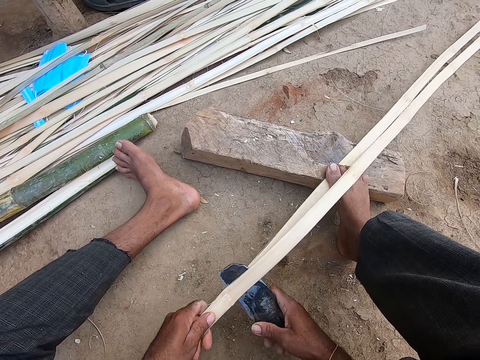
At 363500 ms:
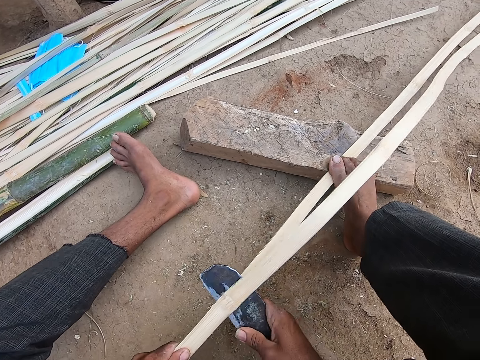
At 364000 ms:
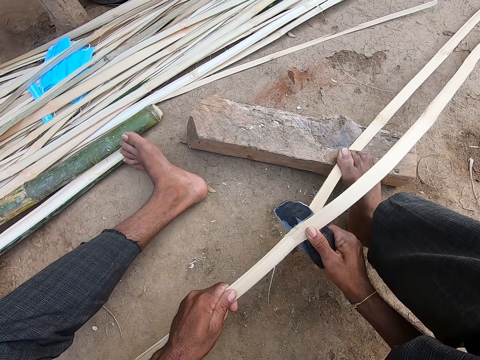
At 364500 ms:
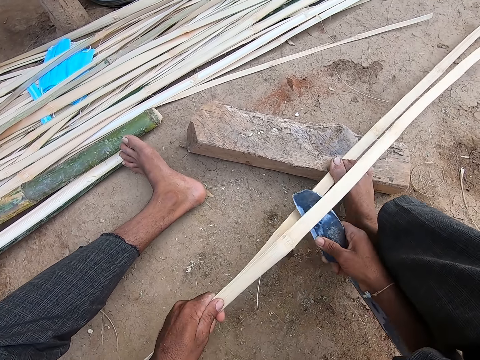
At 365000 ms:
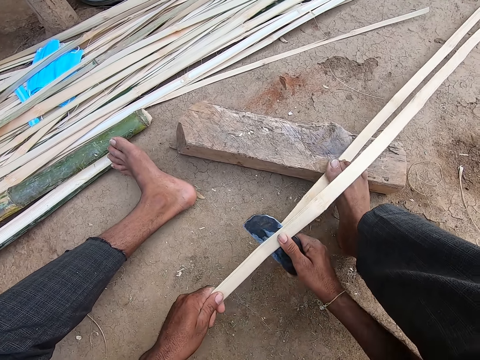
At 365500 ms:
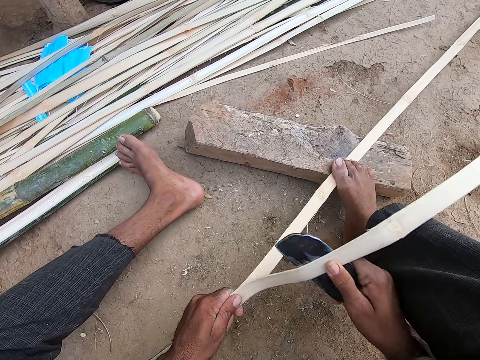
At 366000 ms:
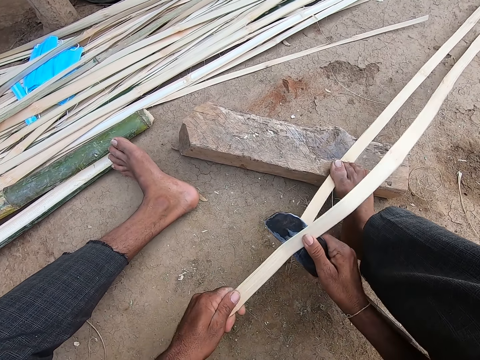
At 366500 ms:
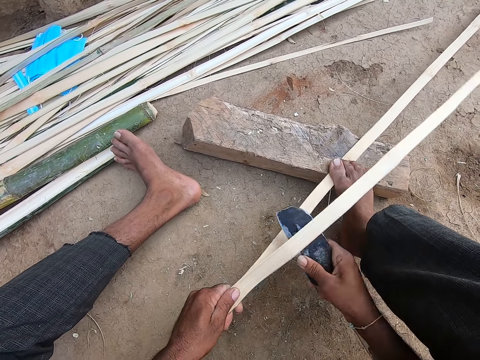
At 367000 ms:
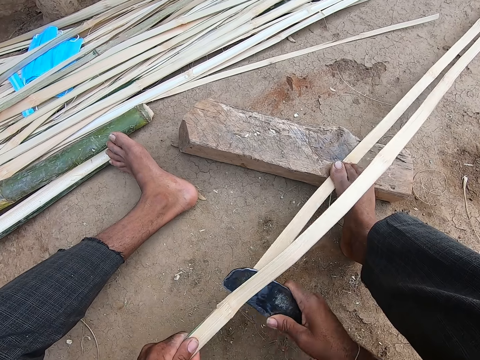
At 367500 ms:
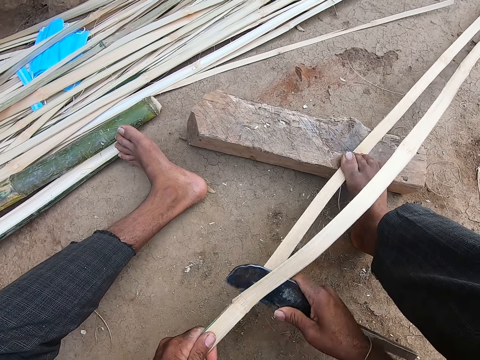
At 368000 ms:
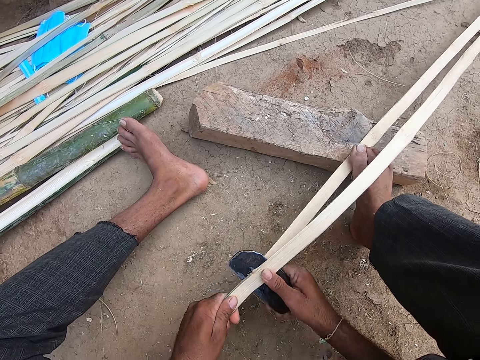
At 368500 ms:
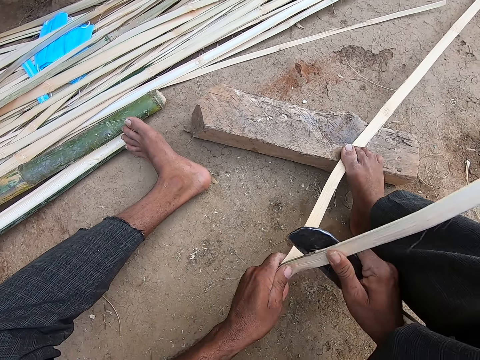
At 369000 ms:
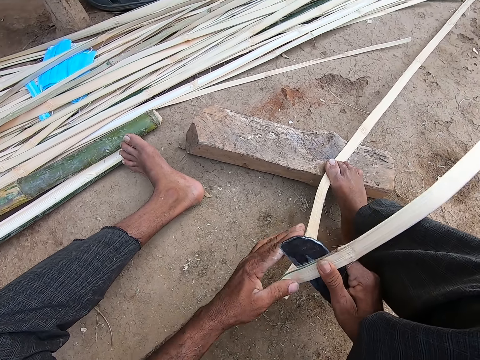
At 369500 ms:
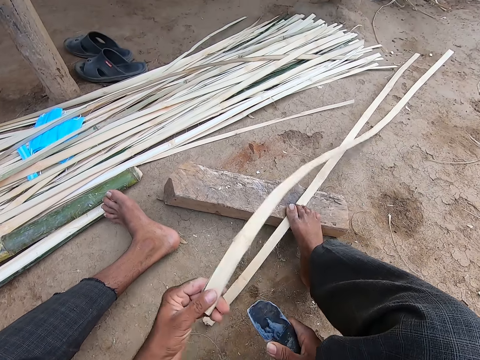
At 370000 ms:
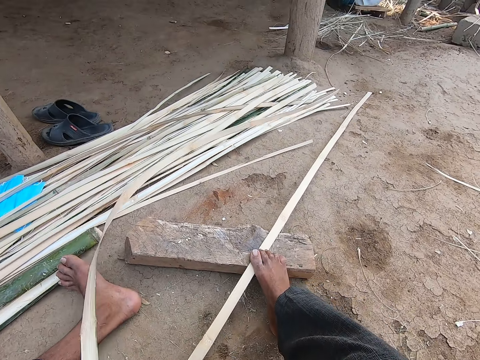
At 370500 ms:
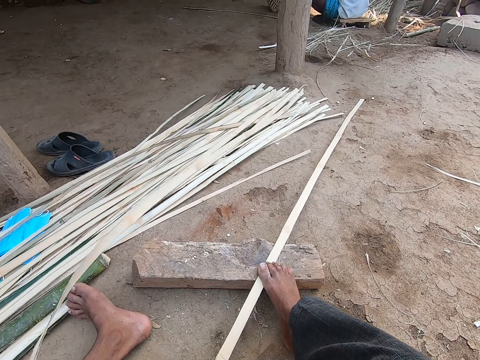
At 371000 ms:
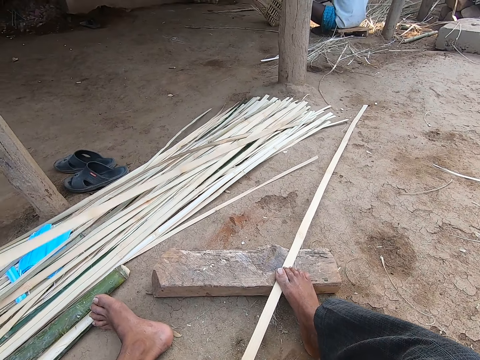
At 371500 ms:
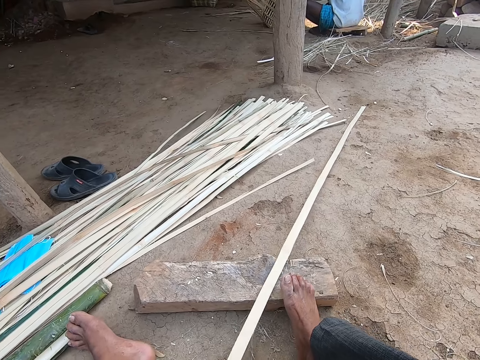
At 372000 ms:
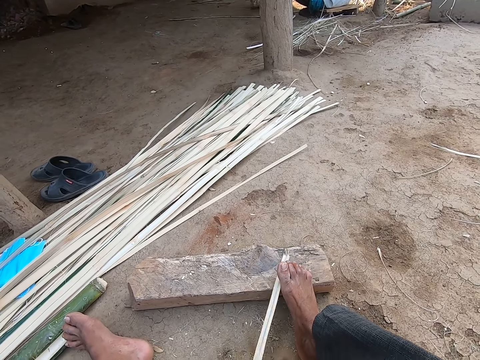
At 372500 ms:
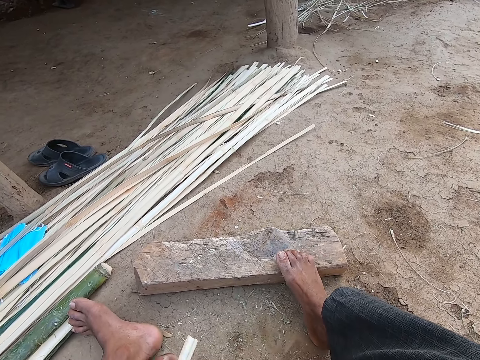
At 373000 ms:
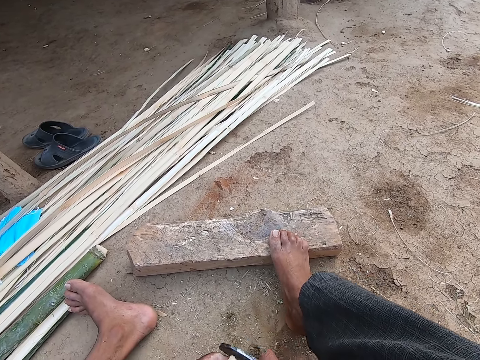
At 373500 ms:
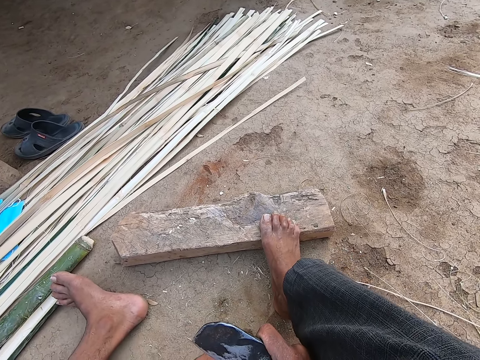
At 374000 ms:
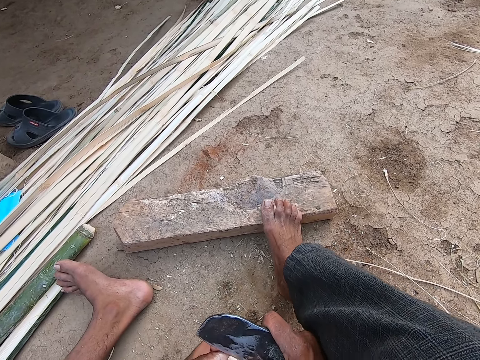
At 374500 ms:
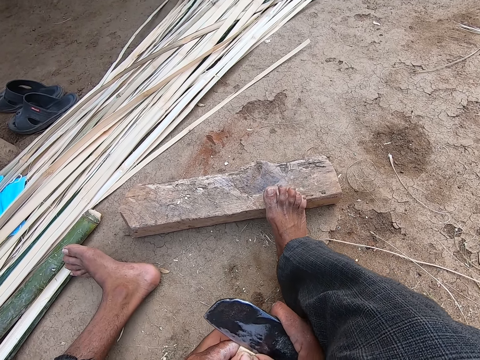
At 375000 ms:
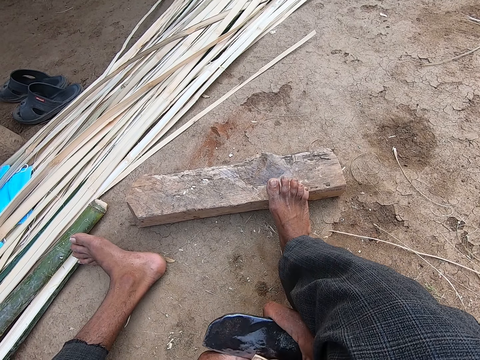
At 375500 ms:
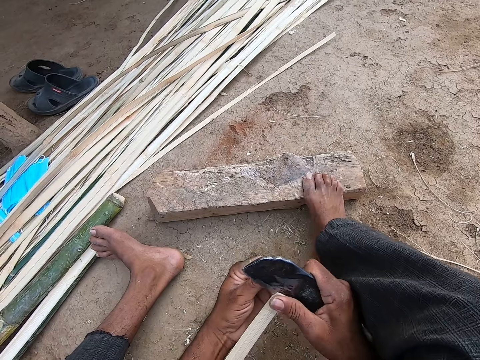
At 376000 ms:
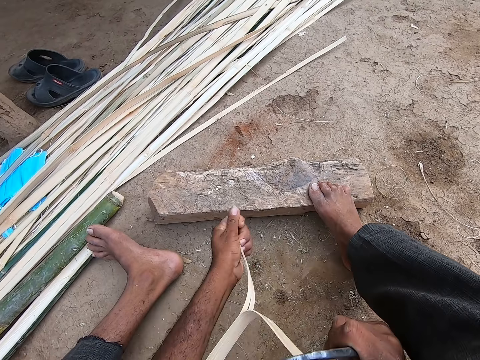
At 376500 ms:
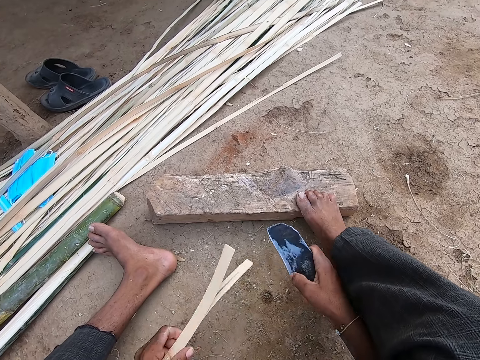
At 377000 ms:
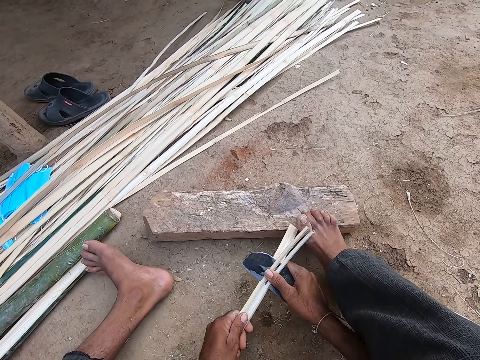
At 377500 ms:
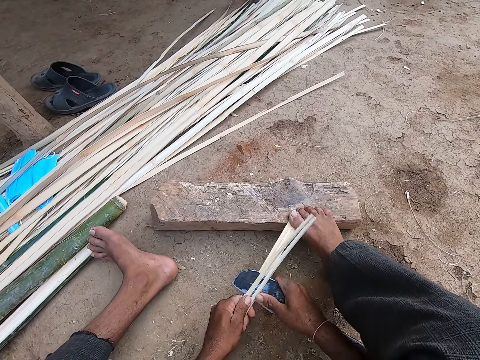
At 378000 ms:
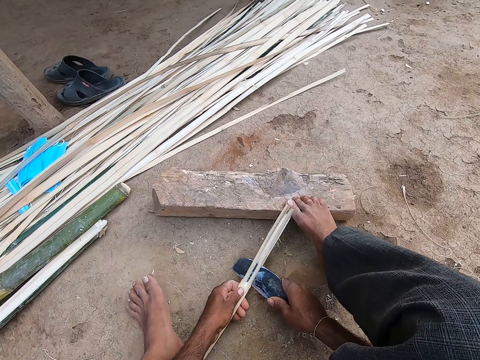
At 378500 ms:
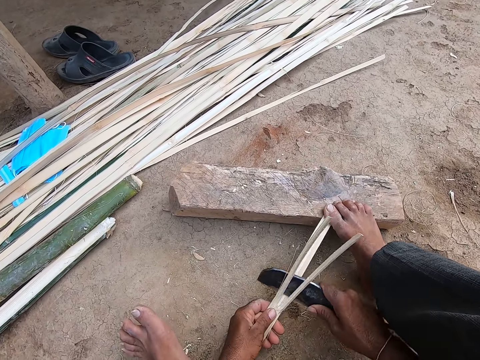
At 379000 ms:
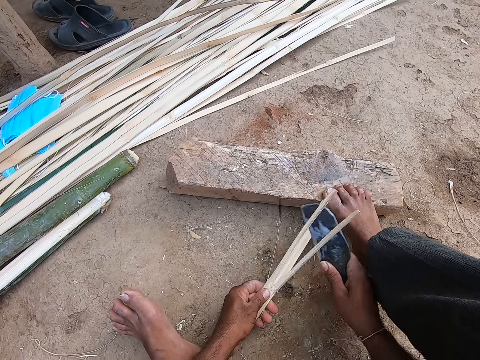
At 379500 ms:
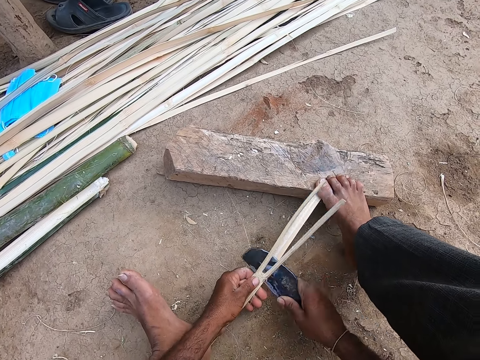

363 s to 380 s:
The camera wearer cuts the bamboo with a big knife. He cuts the bamboo with the big knife again. He moves the bamboo strip on the floor with his left hand. He drops the bamboo strip on the pile of bamboo strips with his left hand. He picks the bamboo strip from the log of wood on the floor with his left hand. He splits the bamboo strip with the knife in his right hand. He cuts the bamboo with the big knife. He holds the bamboo strip against the log of wood with his right leg.

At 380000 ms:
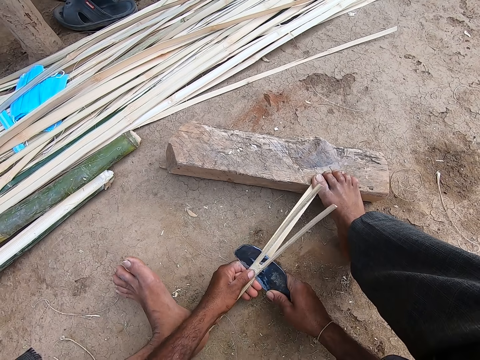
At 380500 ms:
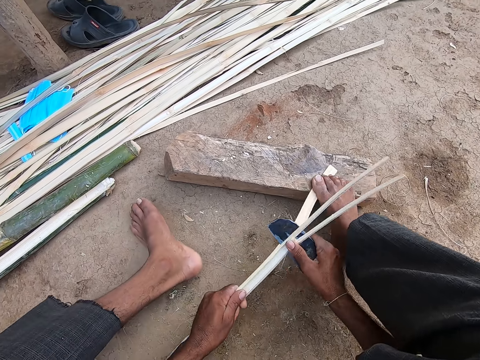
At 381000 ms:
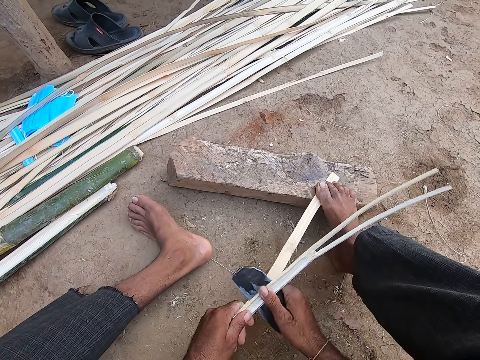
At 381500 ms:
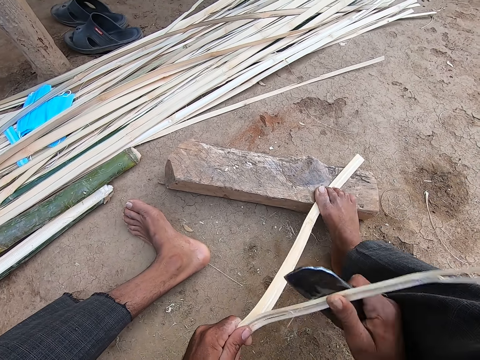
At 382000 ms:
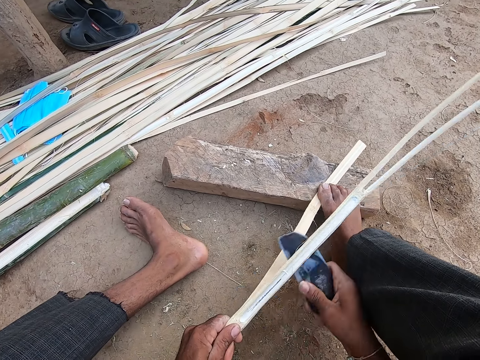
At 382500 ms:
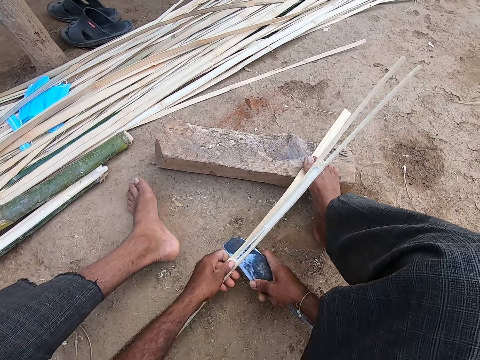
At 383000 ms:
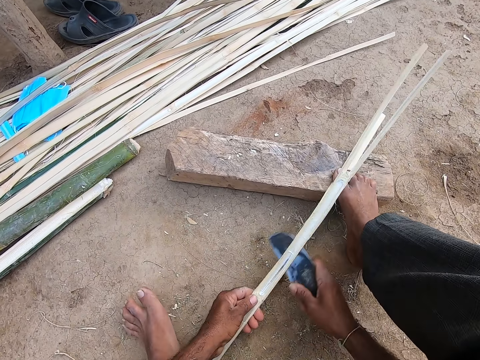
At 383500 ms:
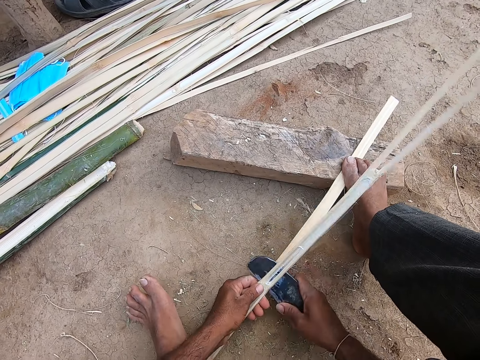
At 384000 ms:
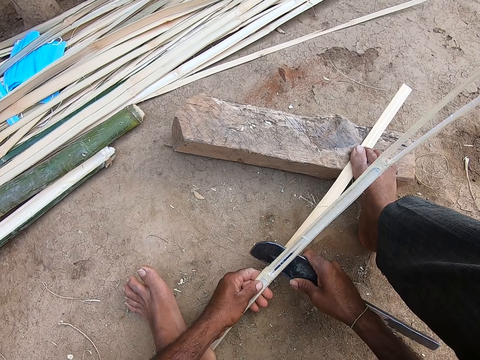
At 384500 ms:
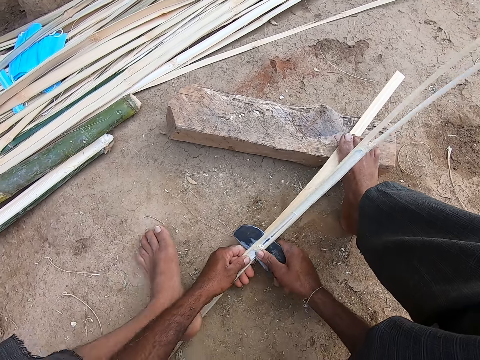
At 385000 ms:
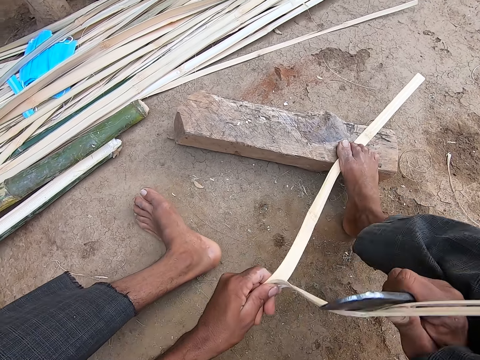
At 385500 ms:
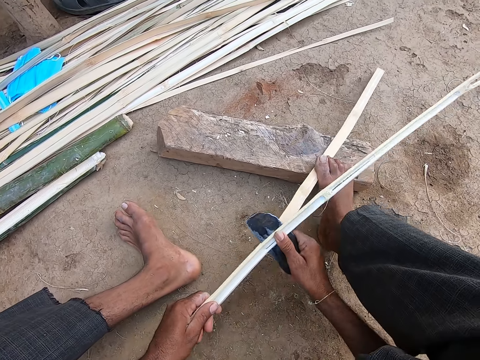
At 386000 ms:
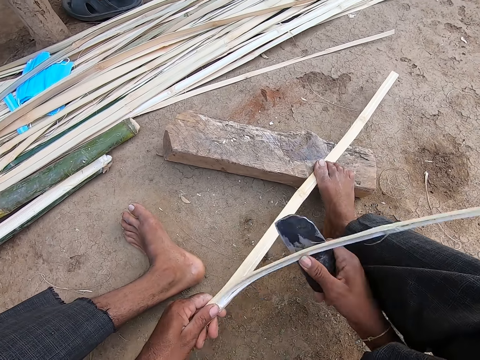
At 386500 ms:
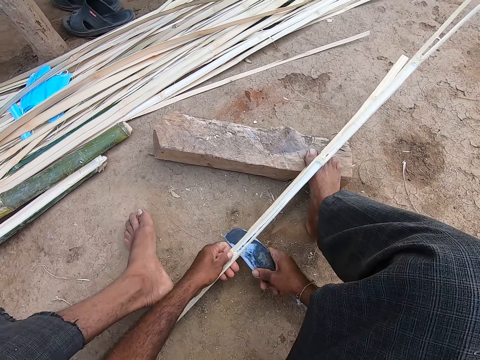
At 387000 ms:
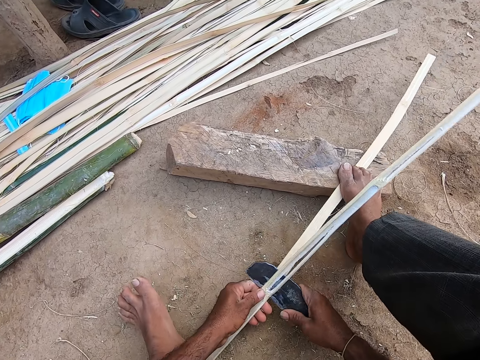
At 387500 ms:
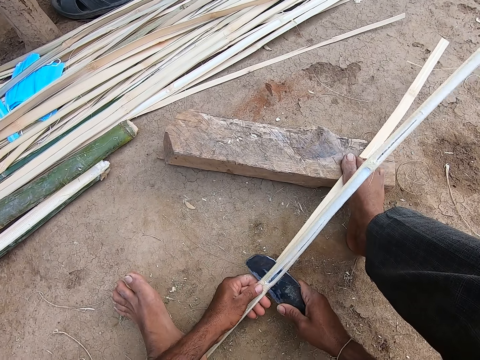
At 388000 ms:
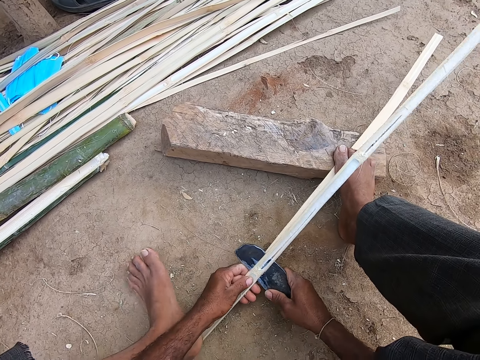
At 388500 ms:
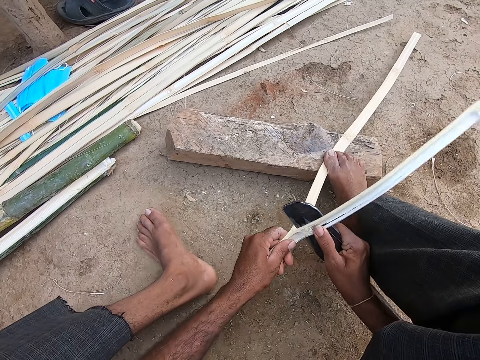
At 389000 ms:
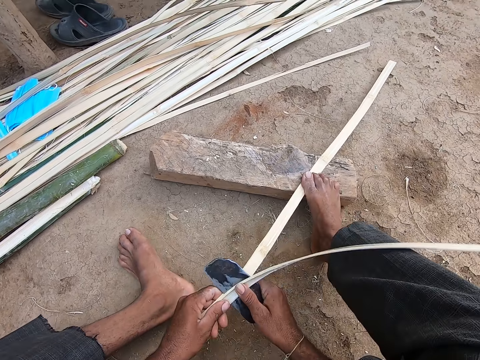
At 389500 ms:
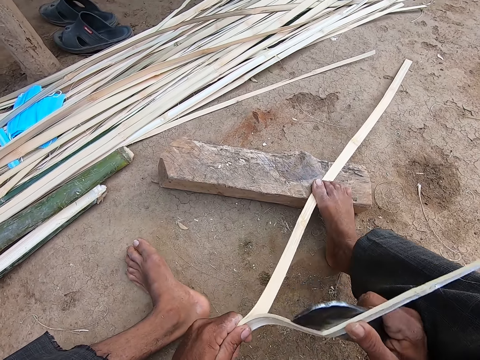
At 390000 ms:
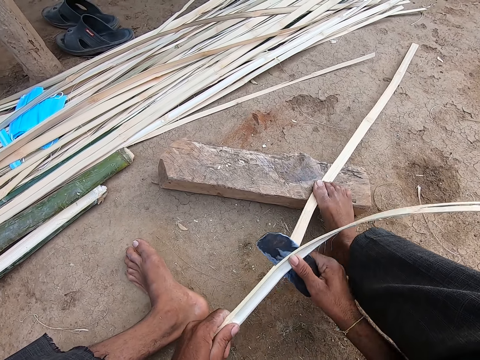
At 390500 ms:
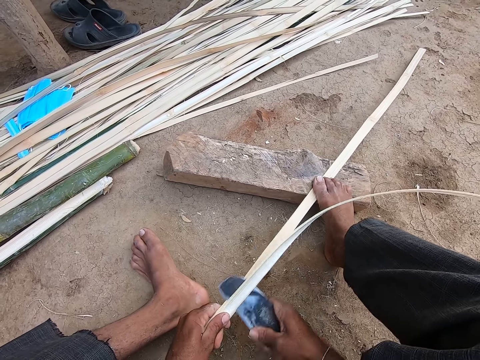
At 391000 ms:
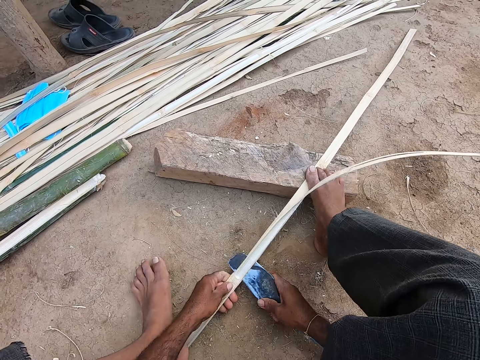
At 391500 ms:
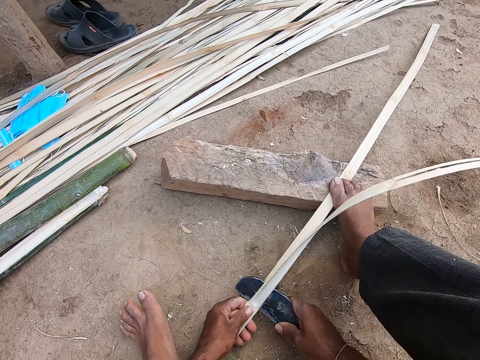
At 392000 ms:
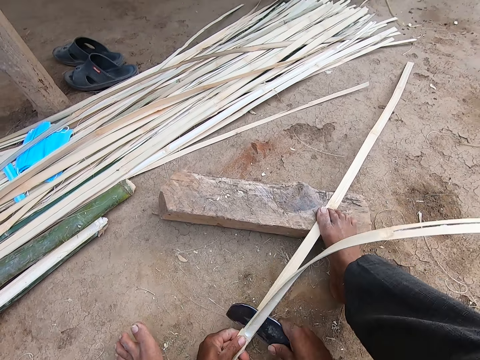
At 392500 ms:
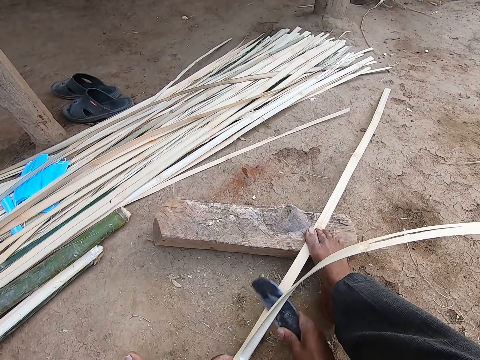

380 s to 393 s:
The camera wearer cuts the bamboo with a big knife repeatedly.
